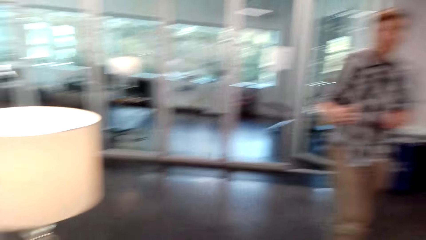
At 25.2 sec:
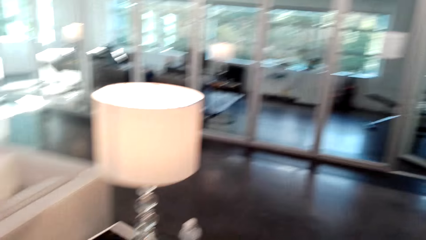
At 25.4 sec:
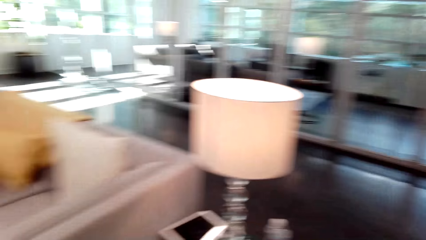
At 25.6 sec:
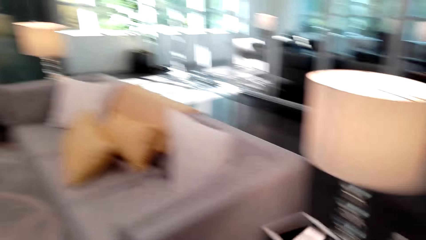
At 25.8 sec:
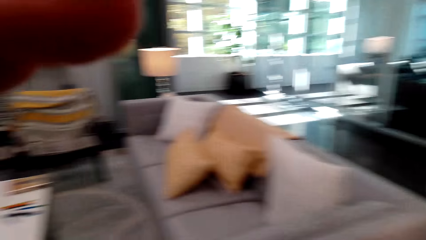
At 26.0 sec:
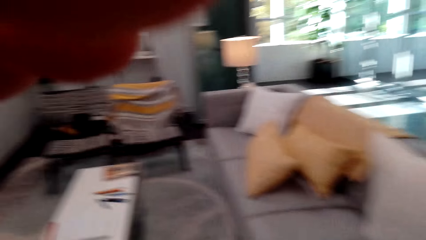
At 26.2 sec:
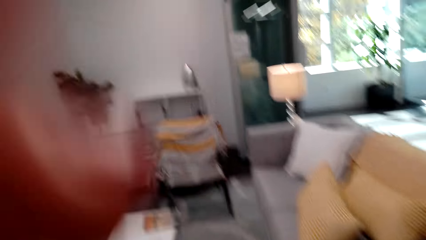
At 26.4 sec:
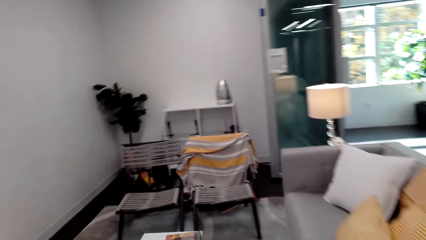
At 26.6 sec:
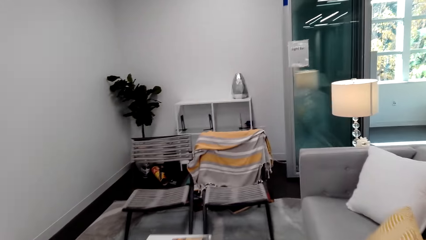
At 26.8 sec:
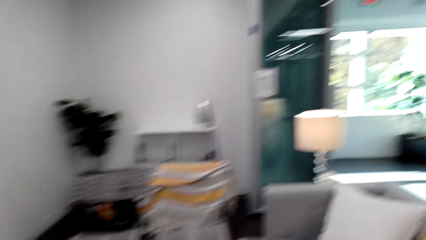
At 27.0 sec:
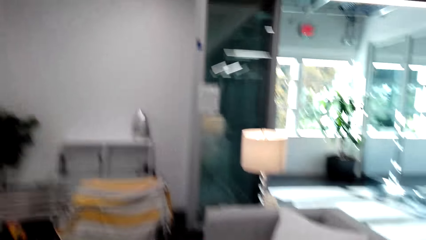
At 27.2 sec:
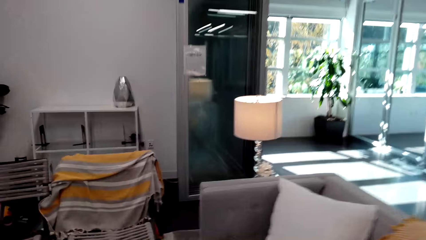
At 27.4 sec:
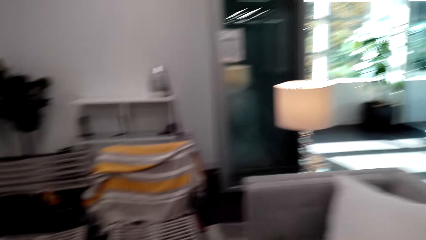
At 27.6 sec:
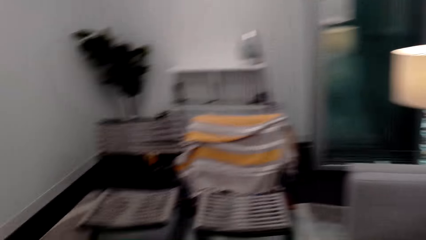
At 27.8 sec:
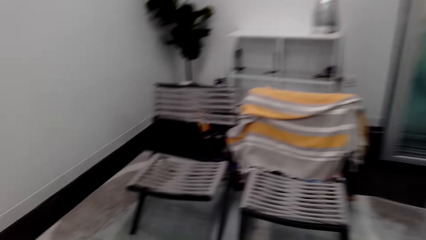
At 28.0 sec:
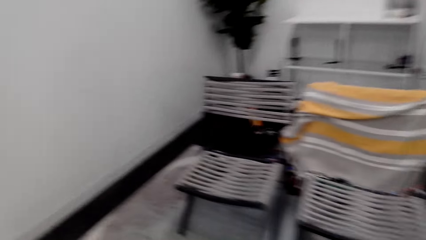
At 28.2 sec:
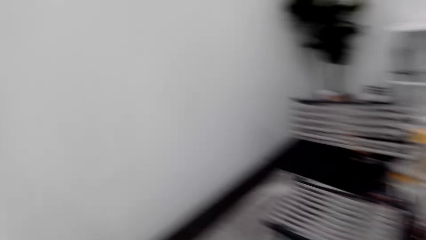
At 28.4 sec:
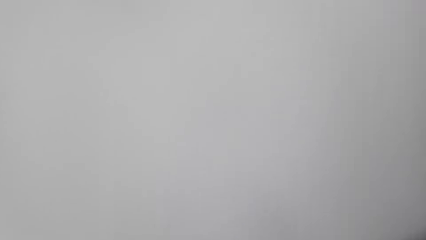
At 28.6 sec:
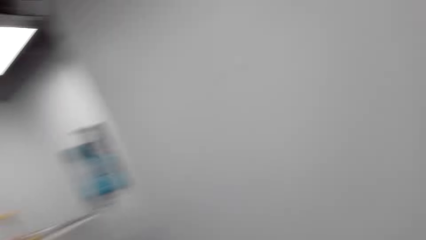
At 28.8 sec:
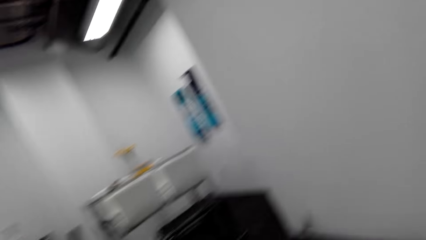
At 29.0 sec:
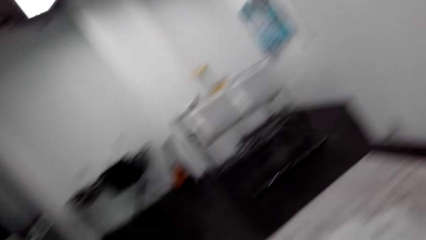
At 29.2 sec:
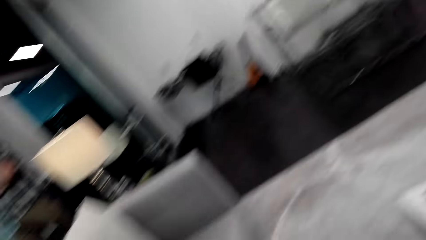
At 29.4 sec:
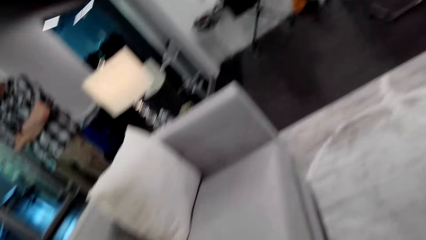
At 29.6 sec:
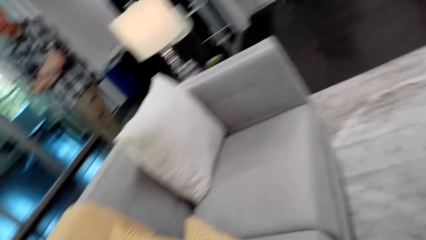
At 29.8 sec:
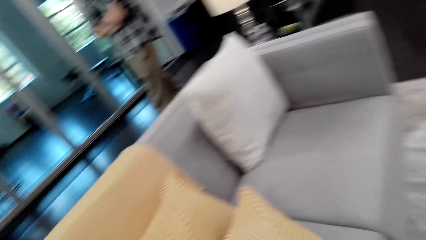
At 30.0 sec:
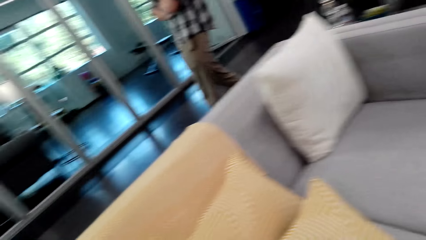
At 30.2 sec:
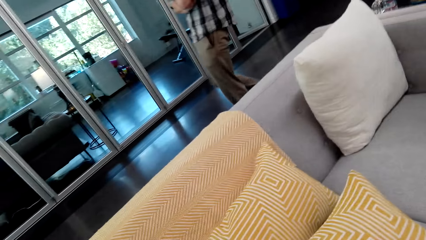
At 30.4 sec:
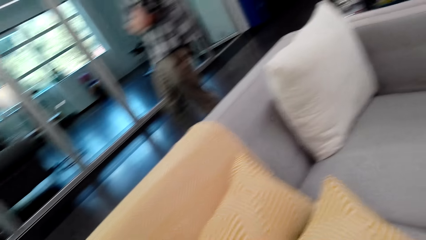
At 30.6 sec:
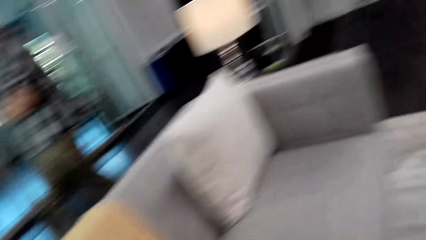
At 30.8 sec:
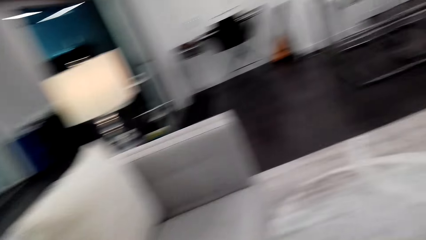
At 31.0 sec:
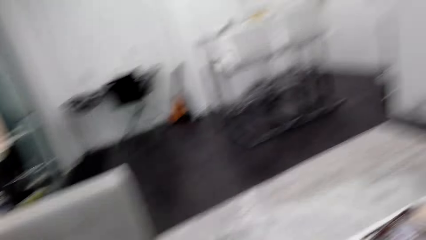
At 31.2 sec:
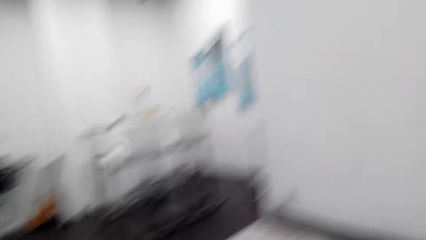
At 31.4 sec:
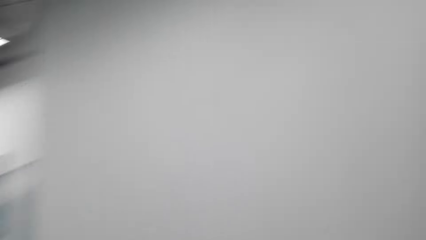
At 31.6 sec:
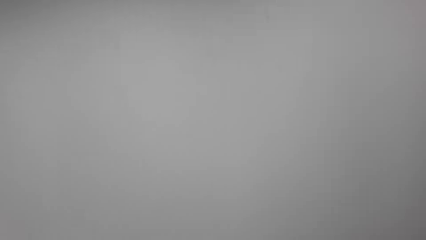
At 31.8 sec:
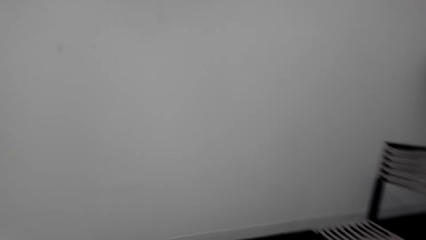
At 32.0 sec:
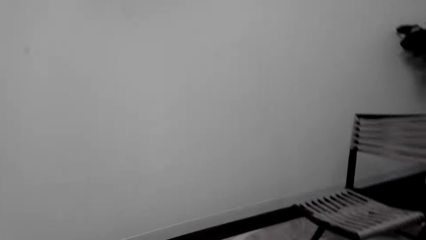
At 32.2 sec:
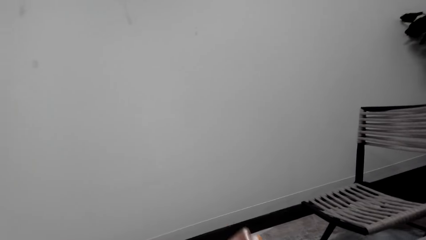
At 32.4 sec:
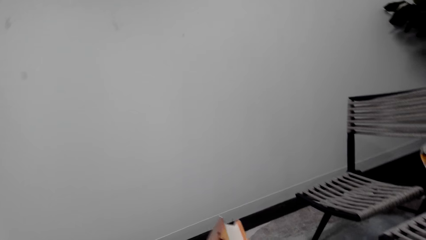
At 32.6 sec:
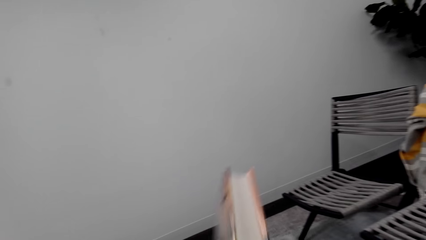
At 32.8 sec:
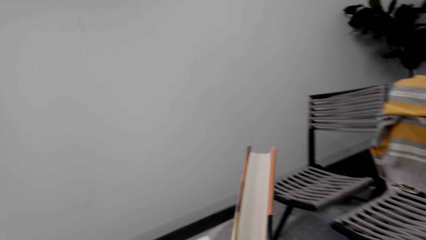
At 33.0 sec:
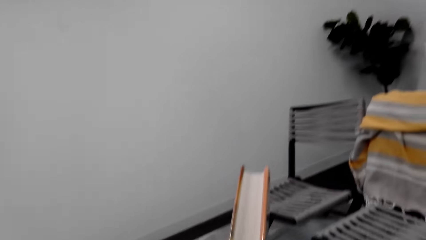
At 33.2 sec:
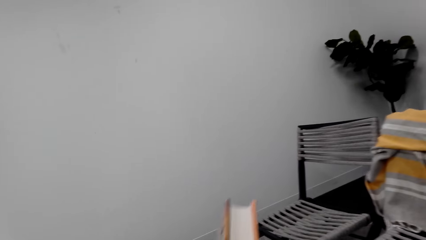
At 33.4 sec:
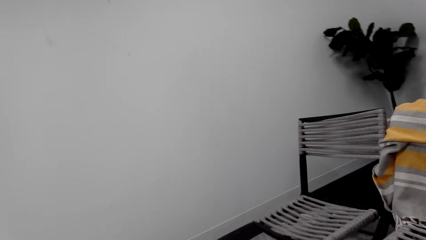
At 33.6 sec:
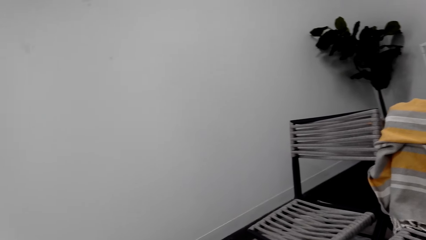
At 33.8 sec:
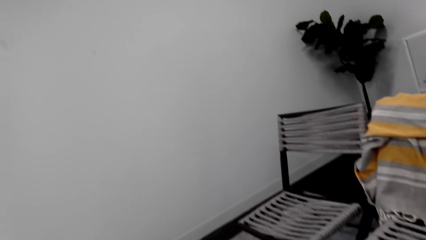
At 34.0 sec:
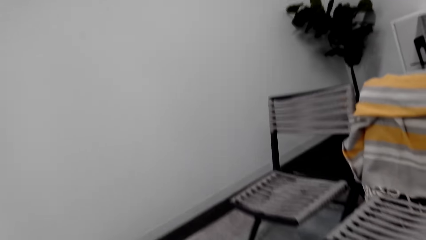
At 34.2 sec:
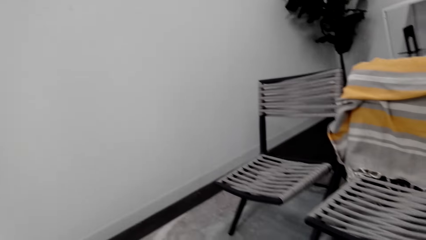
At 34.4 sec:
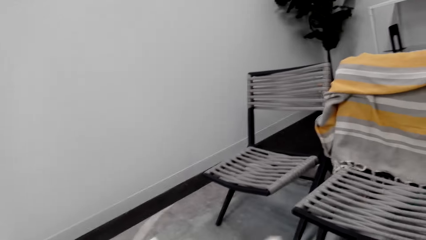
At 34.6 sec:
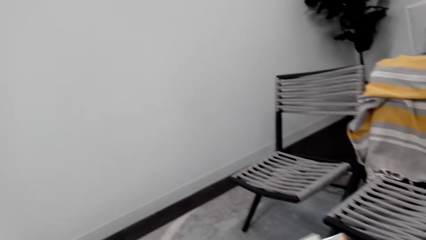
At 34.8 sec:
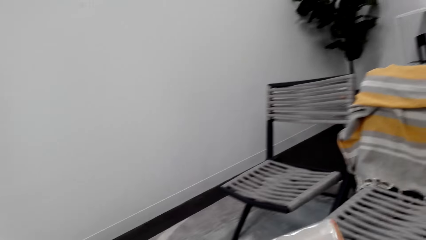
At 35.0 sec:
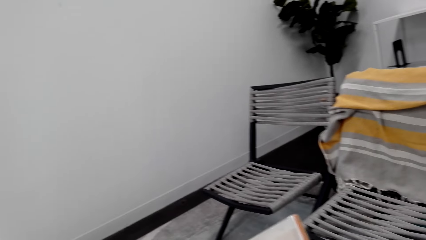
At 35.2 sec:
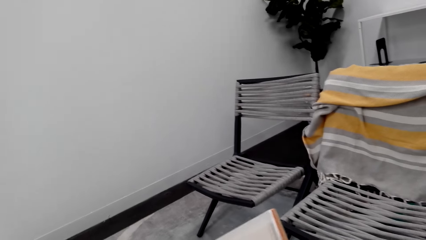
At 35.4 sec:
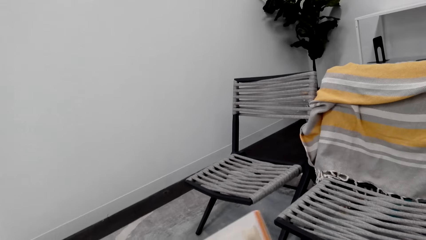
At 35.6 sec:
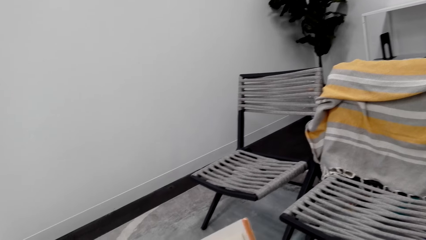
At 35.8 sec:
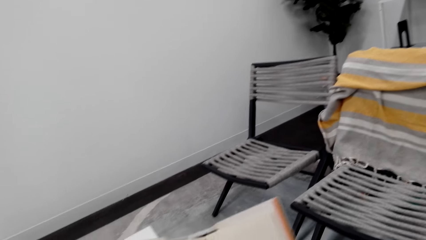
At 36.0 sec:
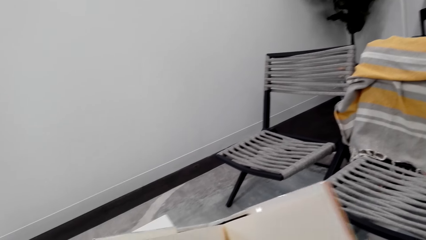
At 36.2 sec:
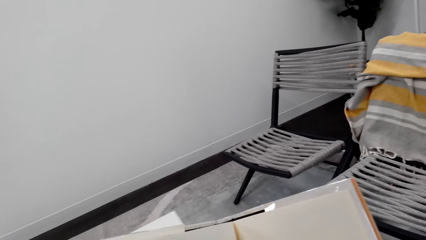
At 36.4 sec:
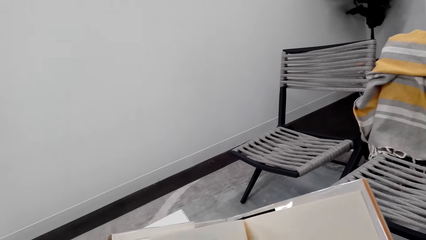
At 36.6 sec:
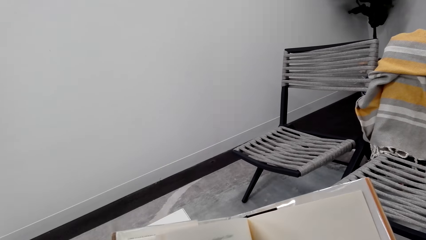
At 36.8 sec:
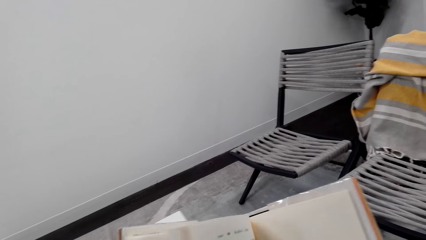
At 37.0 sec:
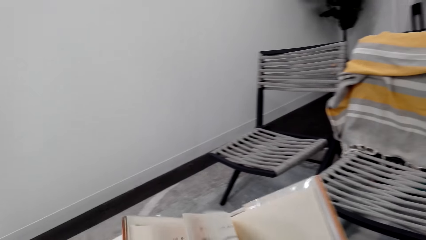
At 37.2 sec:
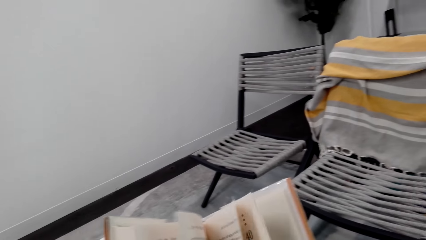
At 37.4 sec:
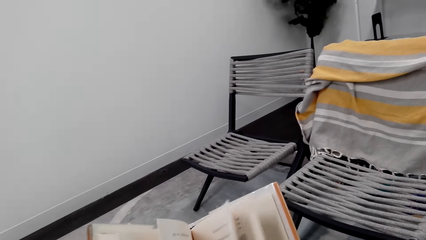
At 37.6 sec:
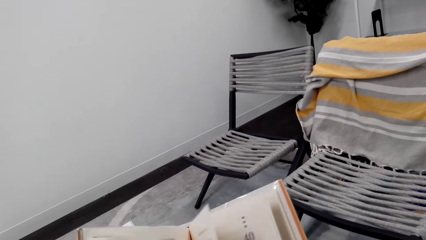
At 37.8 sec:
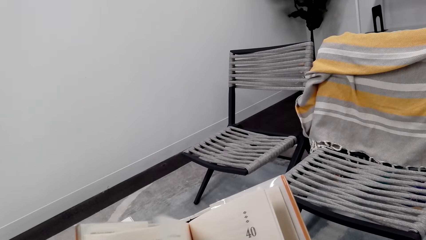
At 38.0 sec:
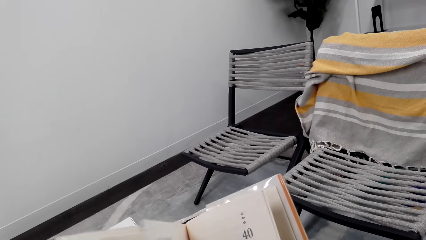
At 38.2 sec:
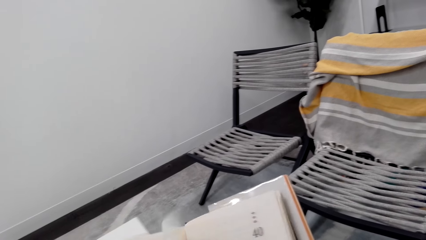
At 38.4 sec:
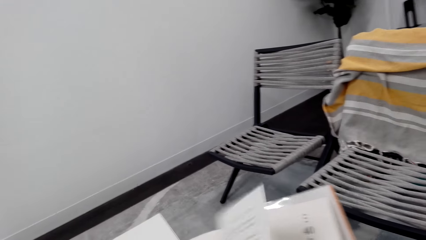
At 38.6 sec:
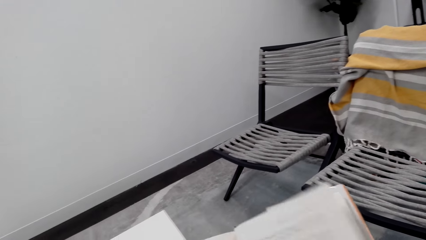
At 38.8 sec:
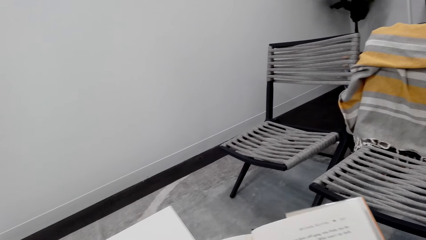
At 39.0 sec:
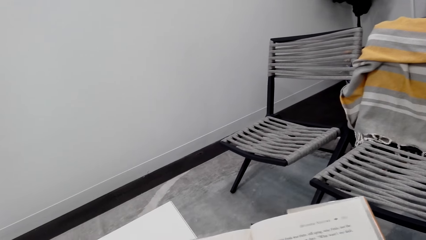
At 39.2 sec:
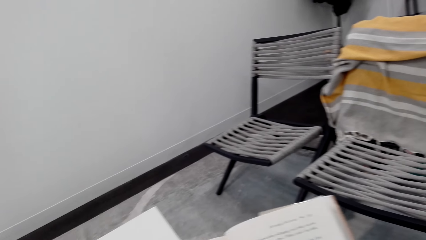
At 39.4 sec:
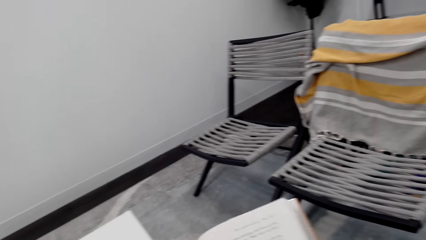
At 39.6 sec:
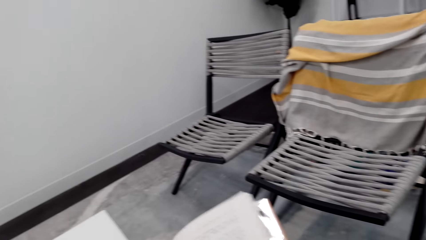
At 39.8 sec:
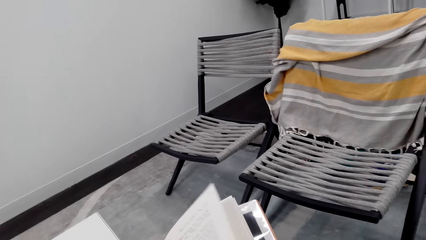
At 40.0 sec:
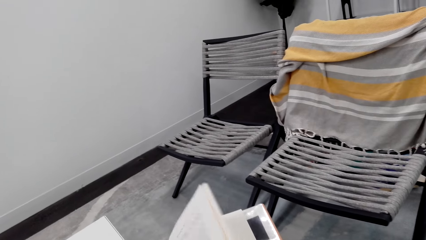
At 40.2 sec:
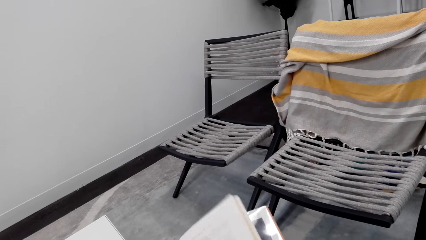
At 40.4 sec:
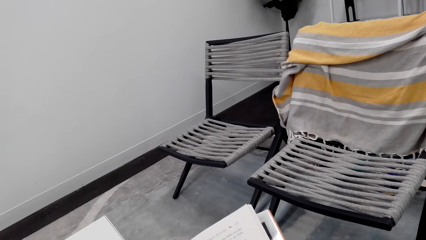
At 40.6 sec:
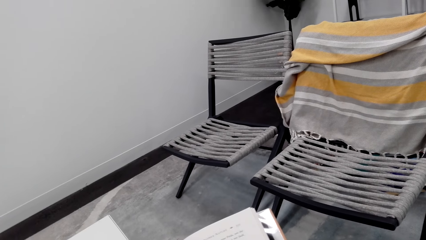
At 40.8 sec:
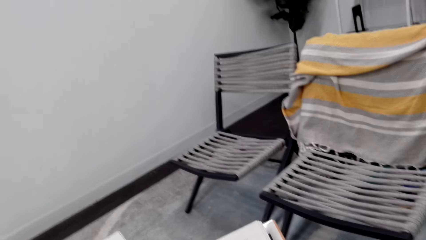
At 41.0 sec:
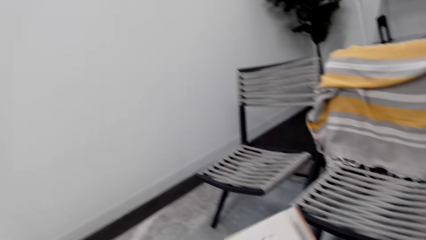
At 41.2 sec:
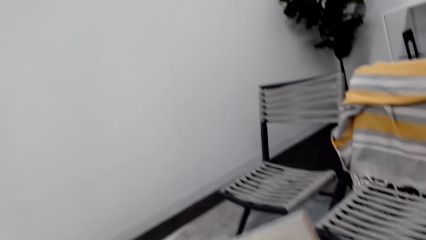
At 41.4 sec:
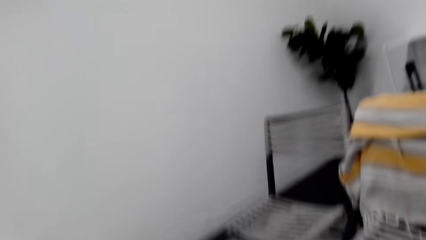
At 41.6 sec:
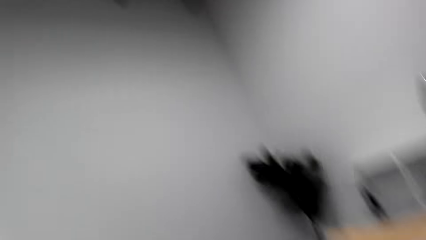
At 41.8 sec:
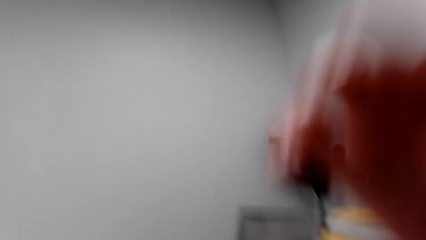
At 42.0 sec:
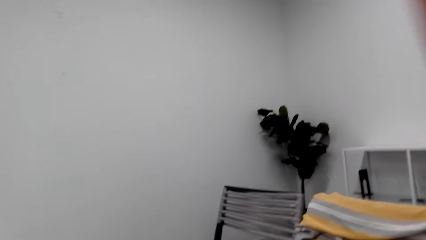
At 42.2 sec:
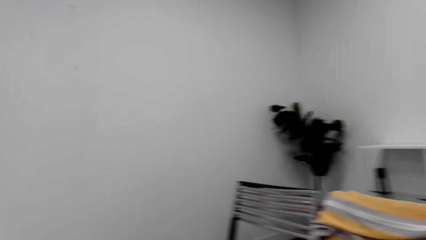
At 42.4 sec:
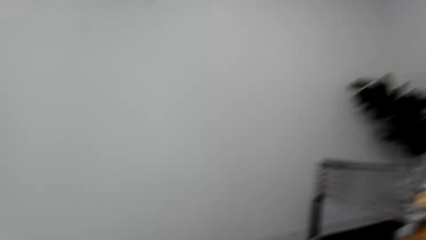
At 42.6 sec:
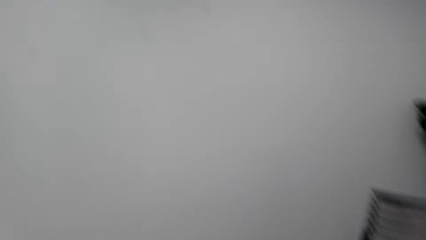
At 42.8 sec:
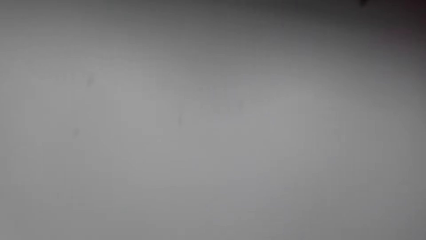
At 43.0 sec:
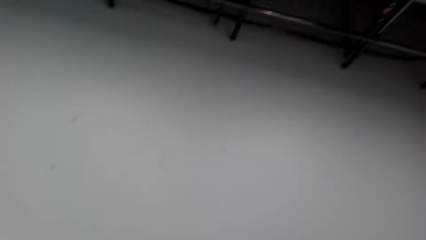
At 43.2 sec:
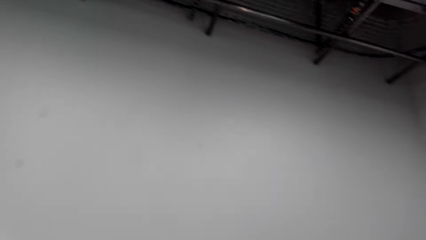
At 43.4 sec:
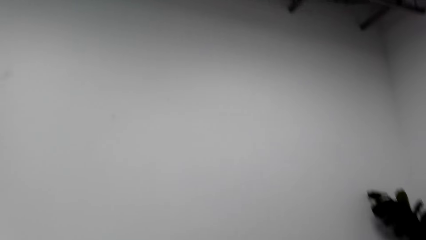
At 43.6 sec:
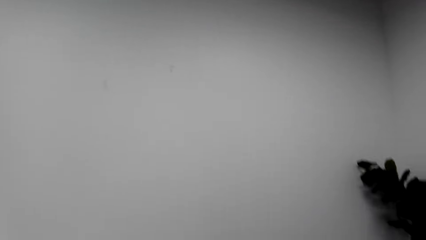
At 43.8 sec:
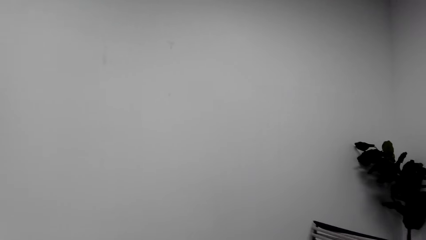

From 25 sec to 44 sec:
The camera wearer interacts with a man. They look around a room. They walk around the room. They look around the room. The man walks around the room. The camera wearer walks around the room. The man converses with the camera wearer. The camera wearer holds a book. They adjust the book on the floor. The man converses with the camera wearer. The camera wearer opens the book. They read the book. They open other pages in the book. They read the book. The man converses with the camera wearer. The camera wearer looks around the room. They lift the hand.
